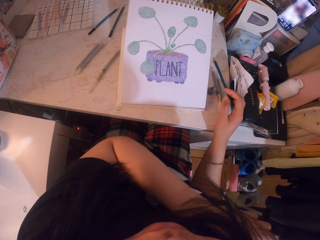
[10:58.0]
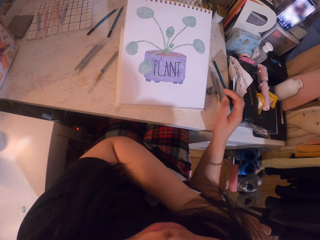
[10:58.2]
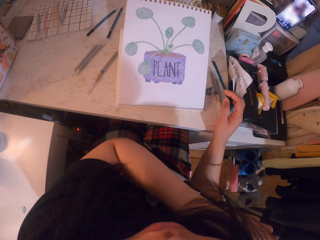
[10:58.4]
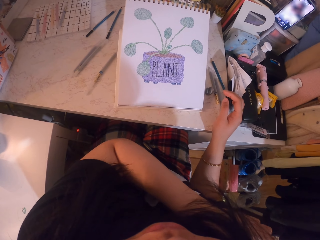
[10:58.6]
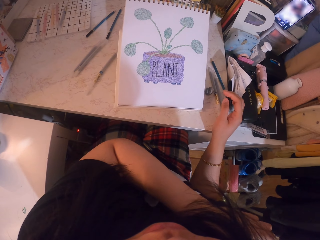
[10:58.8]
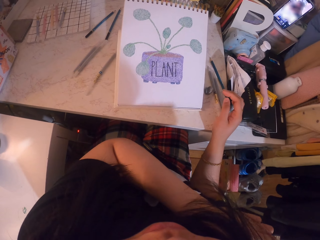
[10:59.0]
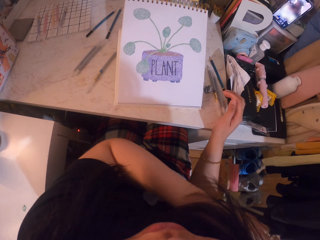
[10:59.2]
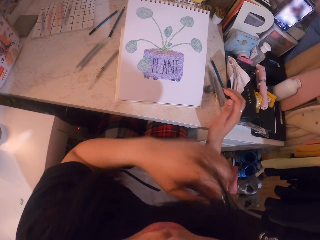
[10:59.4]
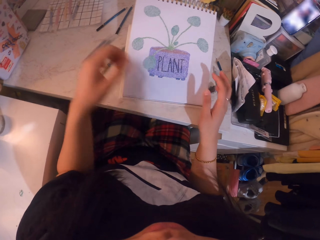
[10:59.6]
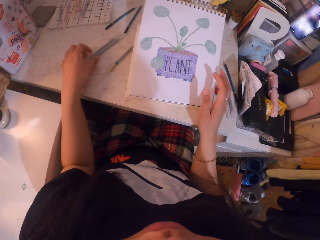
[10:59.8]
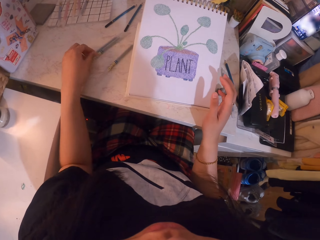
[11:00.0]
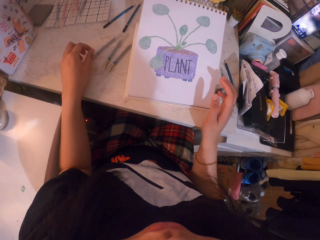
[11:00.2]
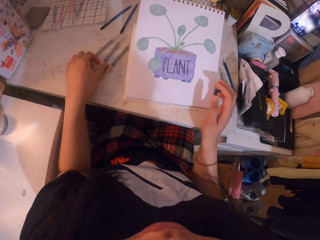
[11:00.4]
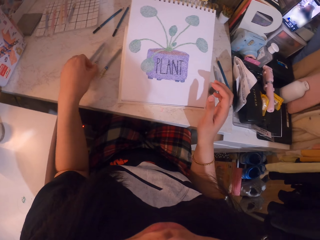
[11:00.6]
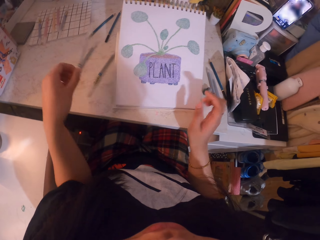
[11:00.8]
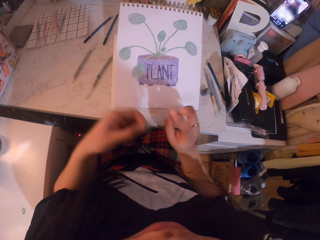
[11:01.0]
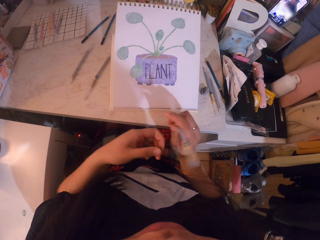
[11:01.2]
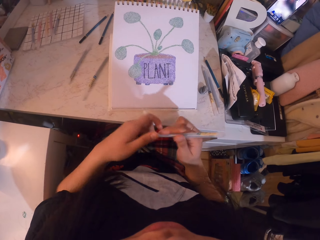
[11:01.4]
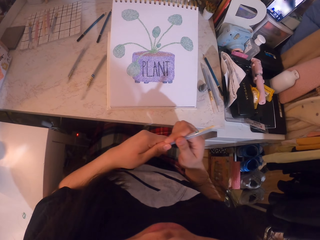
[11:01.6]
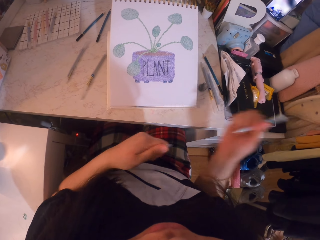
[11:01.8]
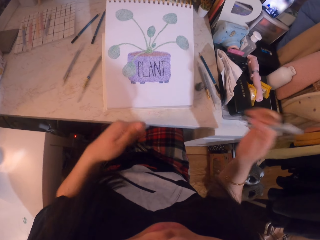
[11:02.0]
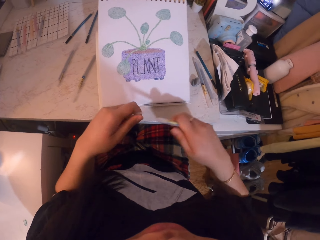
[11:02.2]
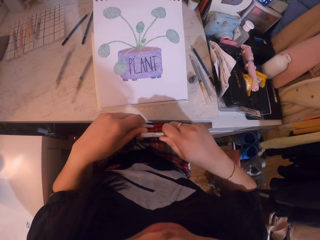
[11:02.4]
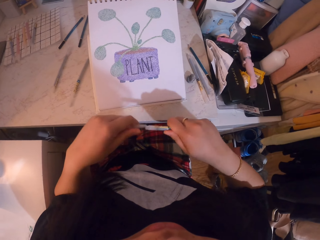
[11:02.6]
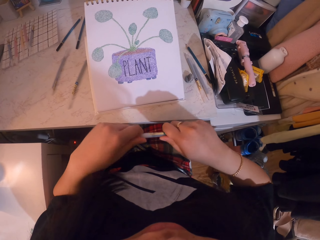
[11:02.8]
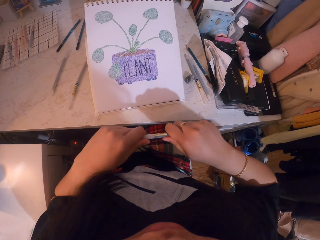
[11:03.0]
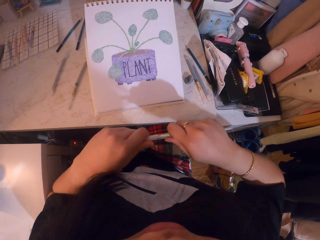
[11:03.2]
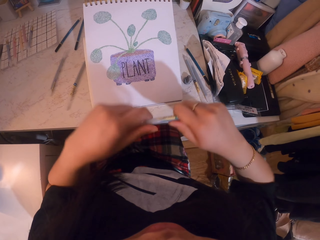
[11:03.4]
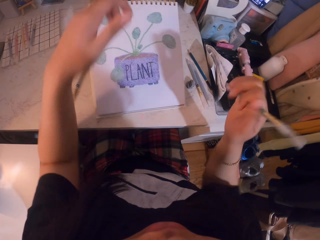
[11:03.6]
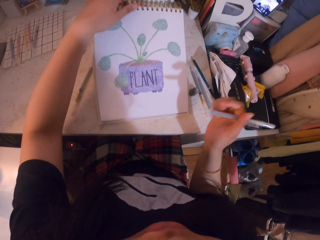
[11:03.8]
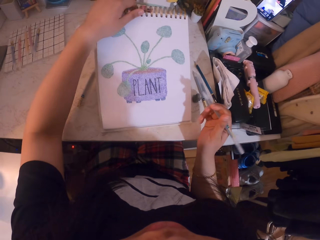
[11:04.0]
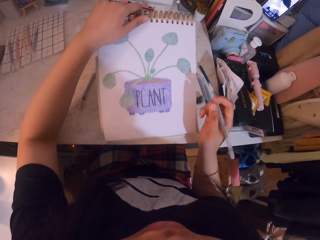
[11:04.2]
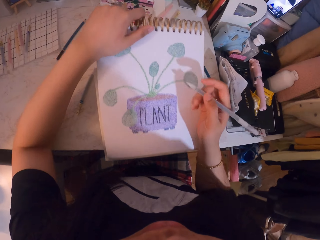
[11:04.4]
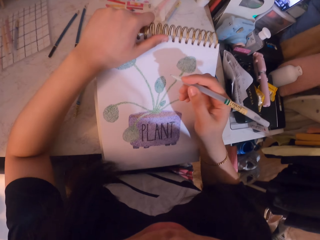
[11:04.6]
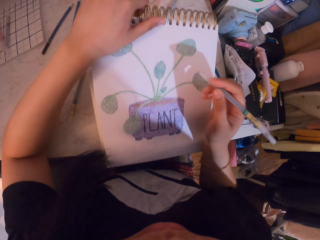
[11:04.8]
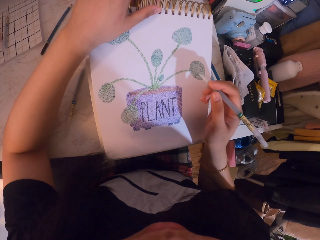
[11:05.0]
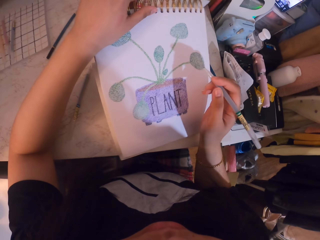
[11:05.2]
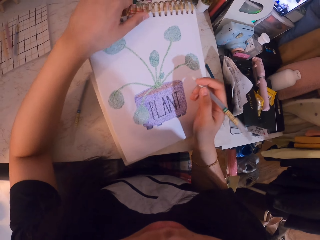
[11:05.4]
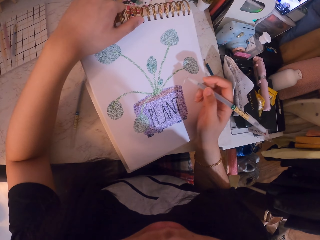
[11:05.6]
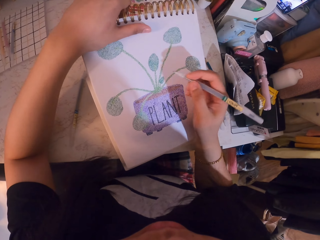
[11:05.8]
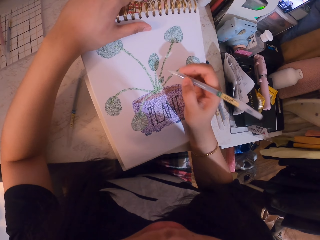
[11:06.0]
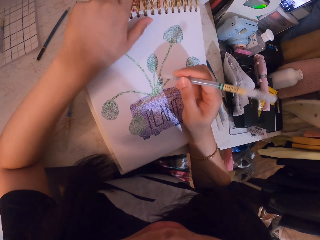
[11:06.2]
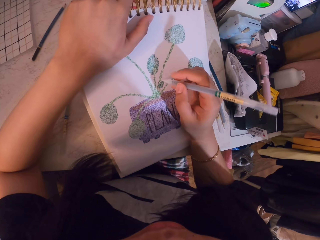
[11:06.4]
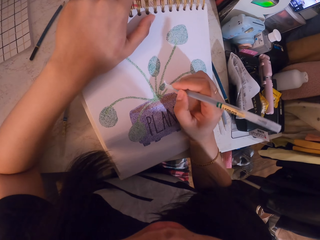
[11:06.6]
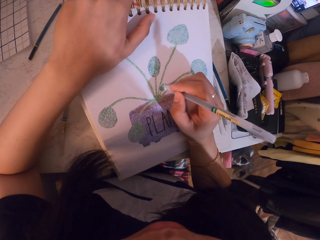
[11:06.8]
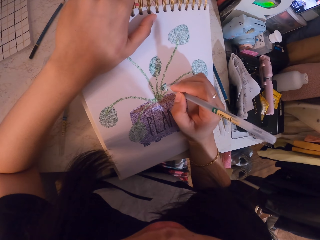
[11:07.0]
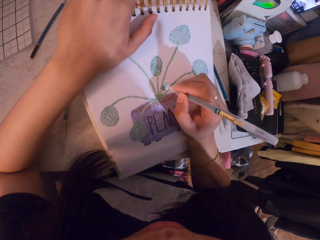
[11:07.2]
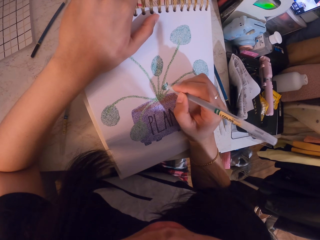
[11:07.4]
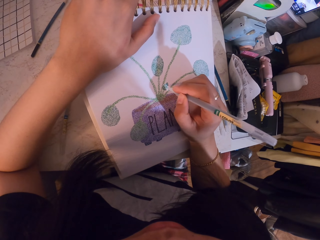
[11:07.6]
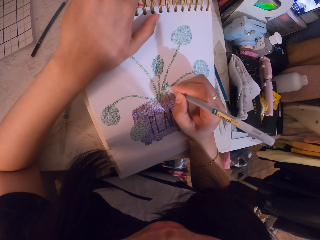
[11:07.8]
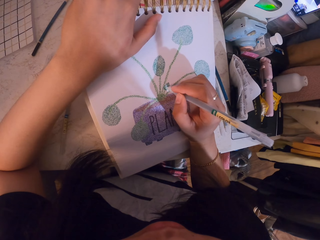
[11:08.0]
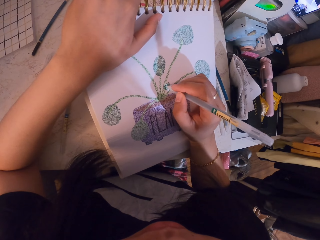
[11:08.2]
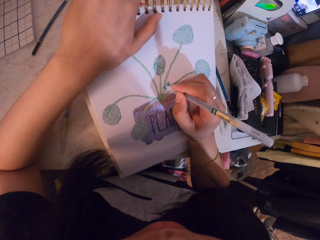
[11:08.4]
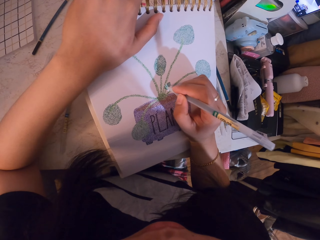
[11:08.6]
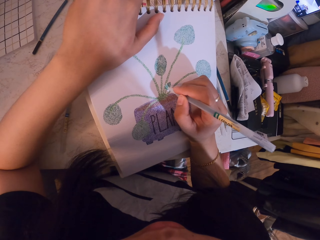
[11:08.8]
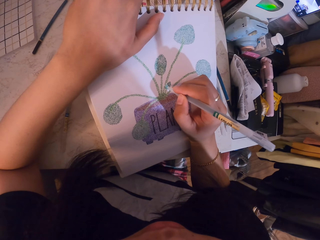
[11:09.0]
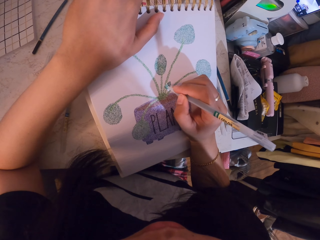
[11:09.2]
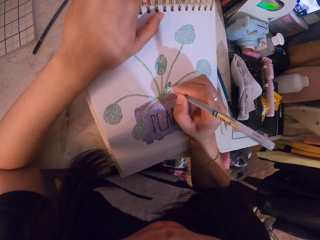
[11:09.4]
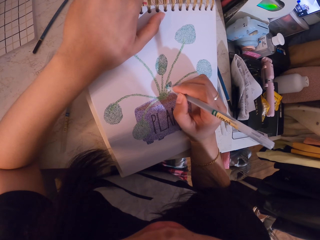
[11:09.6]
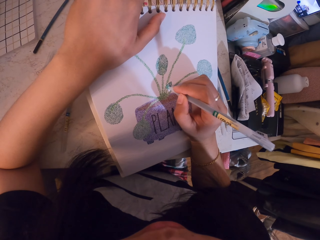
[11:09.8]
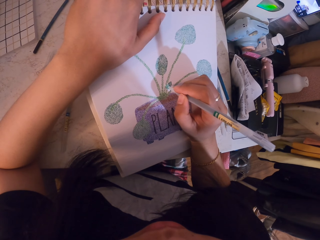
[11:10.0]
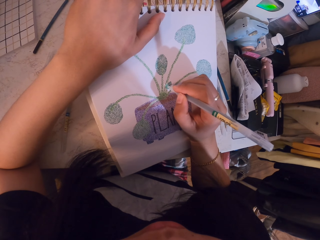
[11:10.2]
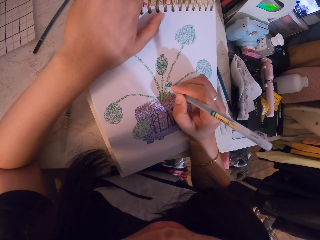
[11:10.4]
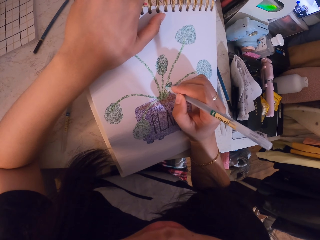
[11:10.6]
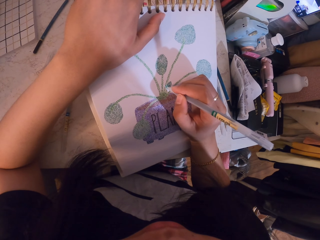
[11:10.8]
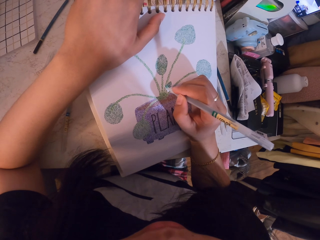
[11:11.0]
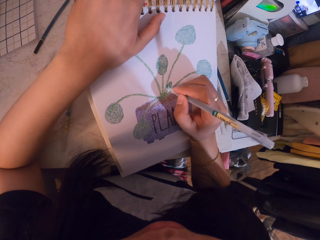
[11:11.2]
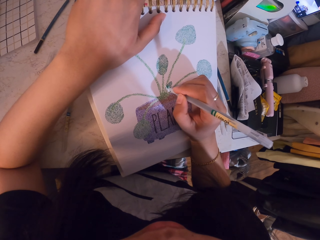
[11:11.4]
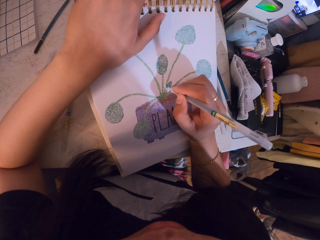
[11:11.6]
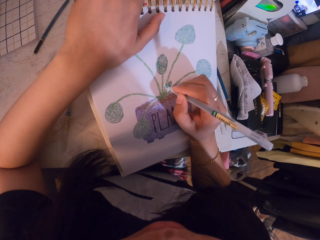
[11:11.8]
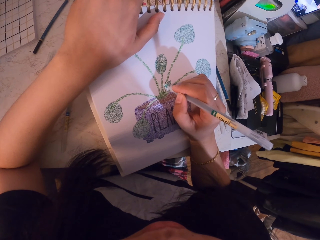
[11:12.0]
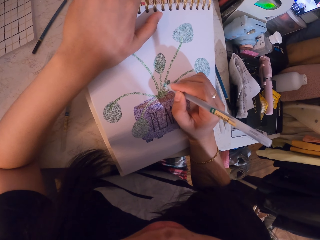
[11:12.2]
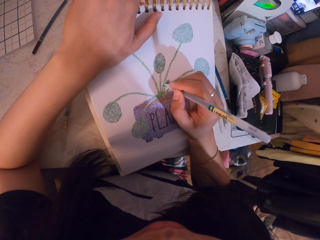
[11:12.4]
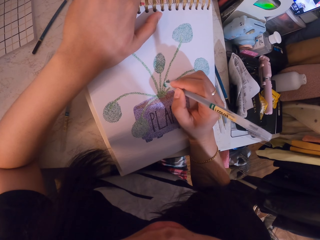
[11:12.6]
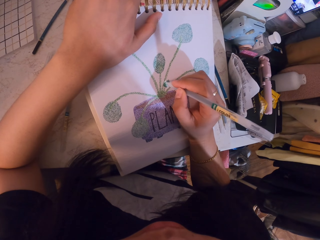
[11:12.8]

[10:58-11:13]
The camera wearer picks up the pen. They exchange the hand holding the pen. They remove the pen top and fix the pen top. They adjust the book. They paint the image with the coloring pen.

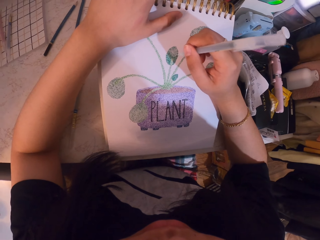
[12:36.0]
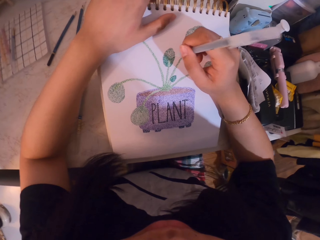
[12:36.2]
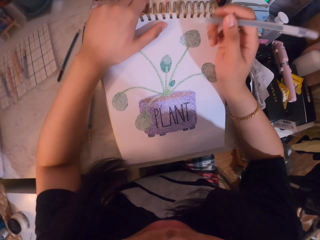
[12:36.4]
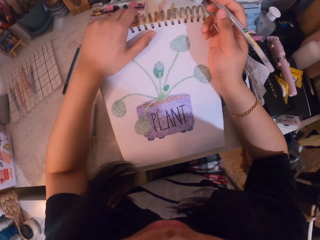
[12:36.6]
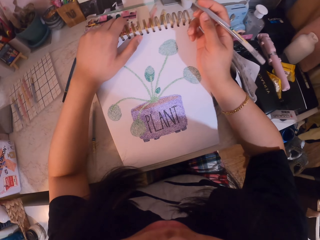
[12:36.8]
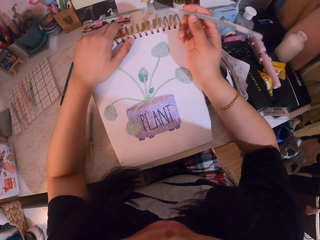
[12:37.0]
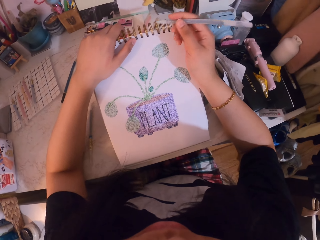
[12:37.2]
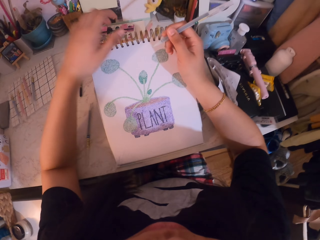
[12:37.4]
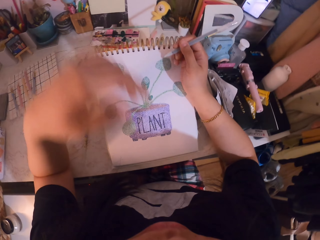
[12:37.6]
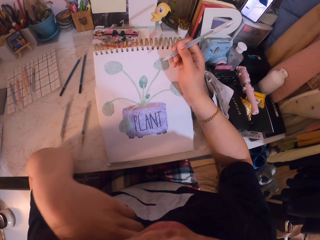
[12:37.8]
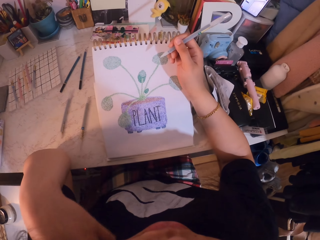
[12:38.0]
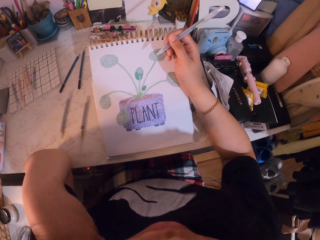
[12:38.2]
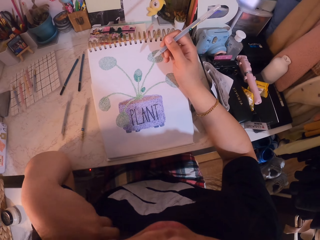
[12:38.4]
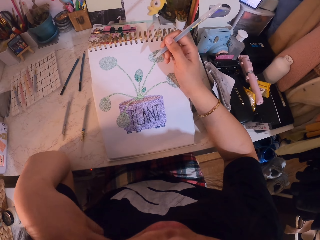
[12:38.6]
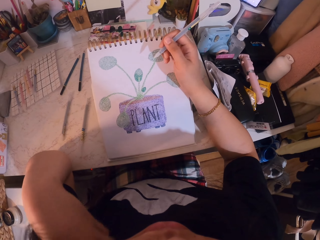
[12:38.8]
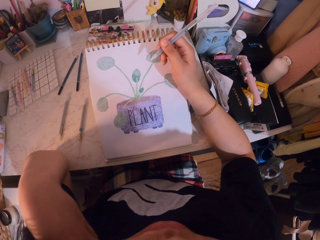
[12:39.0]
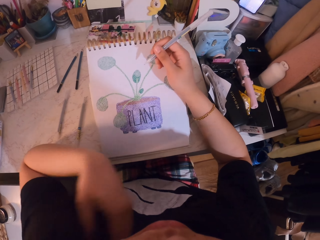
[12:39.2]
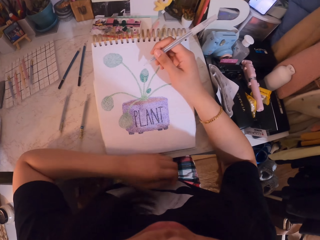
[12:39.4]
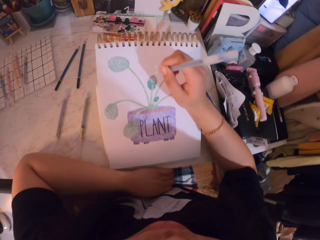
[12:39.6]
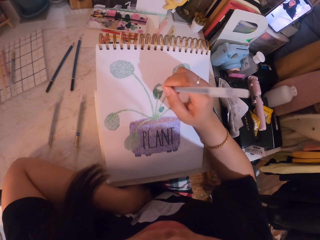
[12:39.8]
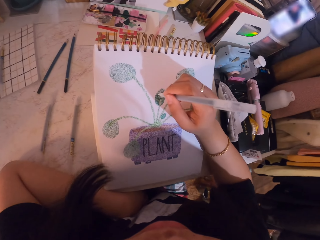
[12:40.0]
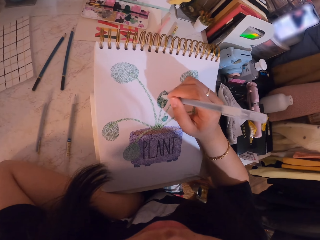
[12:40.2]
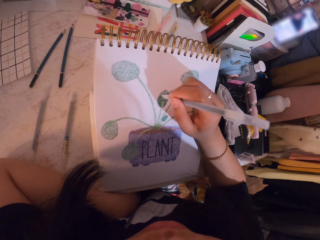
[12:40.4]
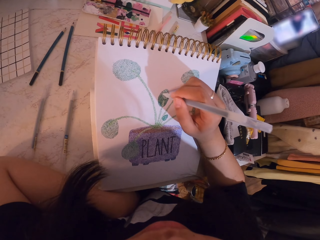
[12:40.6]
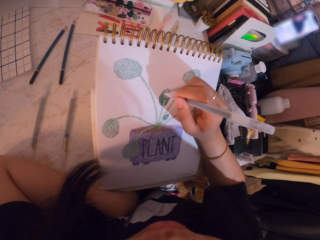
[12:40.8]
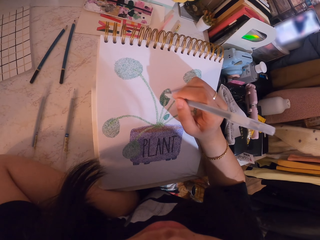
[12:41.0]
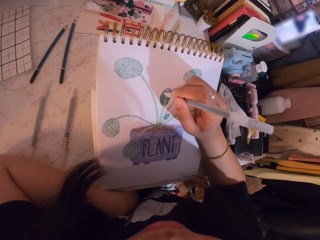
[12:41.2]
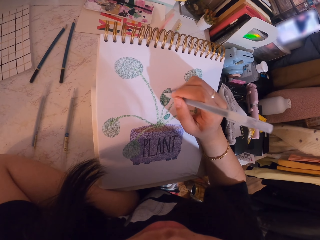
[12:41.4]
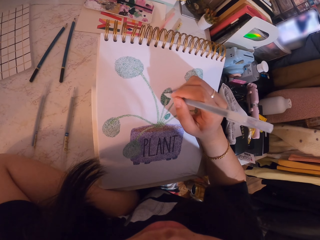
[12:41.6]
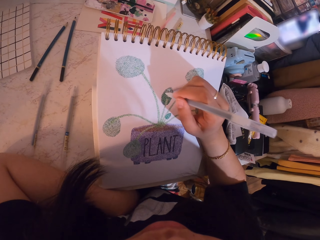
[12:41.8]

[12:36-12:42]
The camera wearer touches part of her body. She wipes the face. She paints the sketch with the pen.
